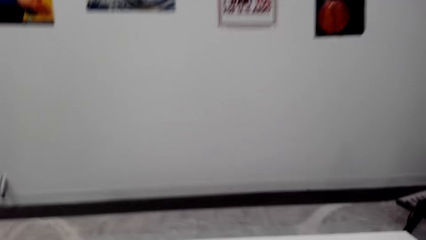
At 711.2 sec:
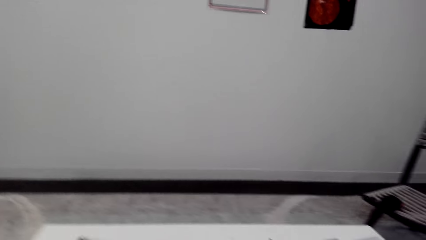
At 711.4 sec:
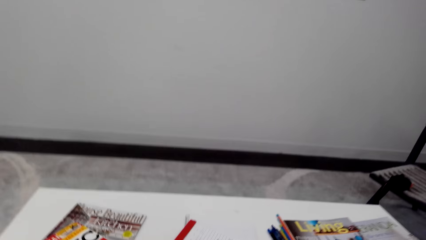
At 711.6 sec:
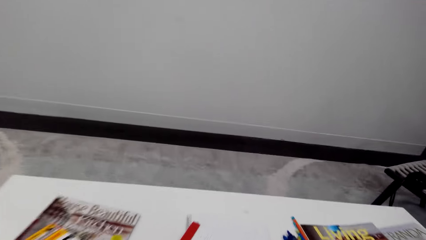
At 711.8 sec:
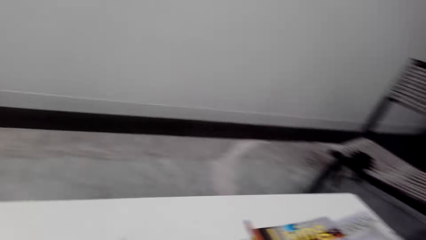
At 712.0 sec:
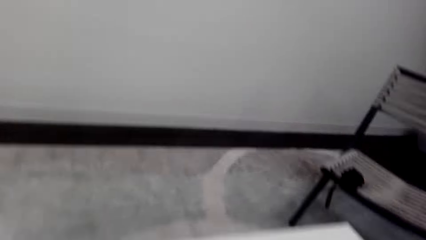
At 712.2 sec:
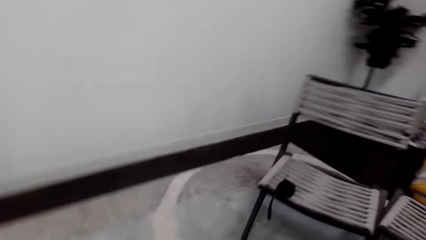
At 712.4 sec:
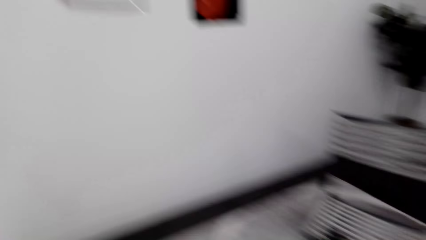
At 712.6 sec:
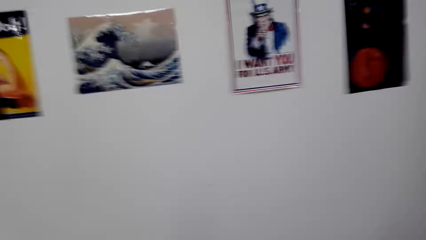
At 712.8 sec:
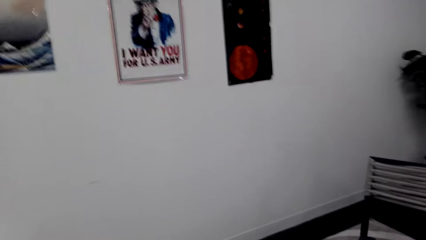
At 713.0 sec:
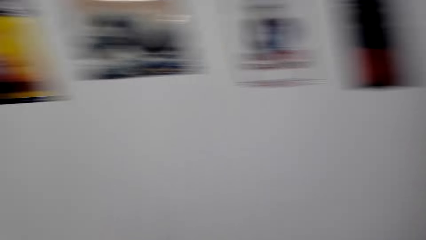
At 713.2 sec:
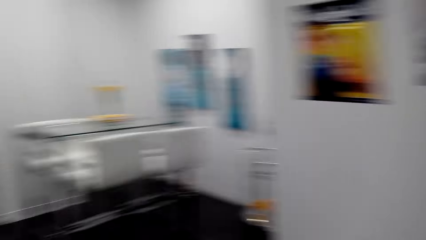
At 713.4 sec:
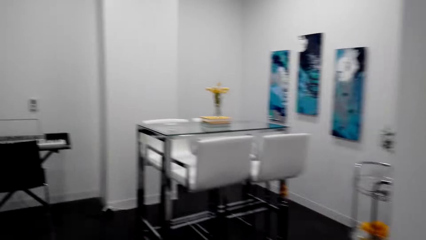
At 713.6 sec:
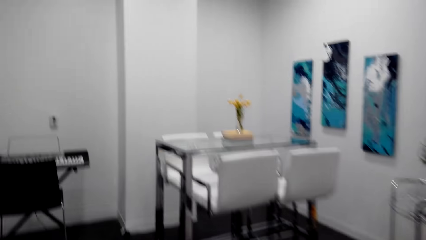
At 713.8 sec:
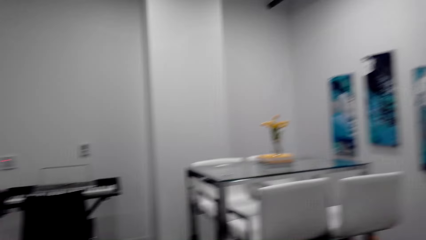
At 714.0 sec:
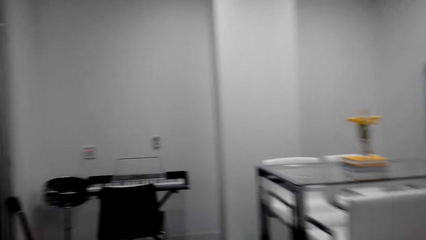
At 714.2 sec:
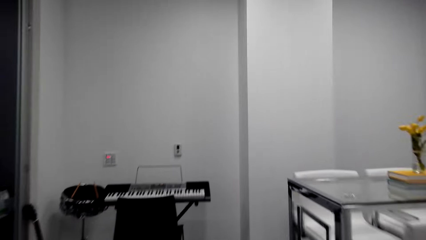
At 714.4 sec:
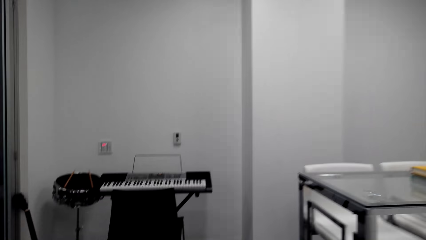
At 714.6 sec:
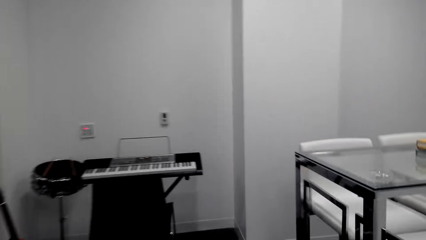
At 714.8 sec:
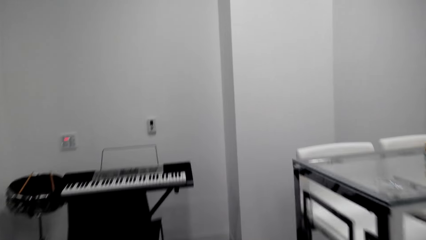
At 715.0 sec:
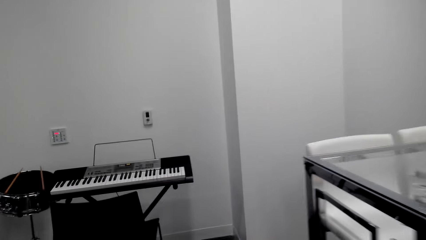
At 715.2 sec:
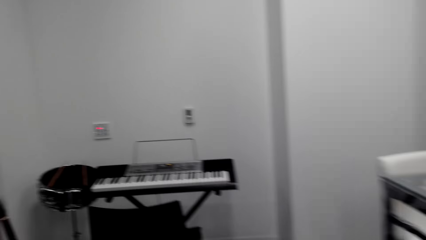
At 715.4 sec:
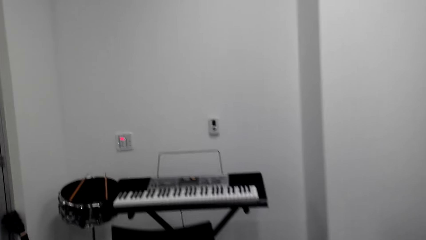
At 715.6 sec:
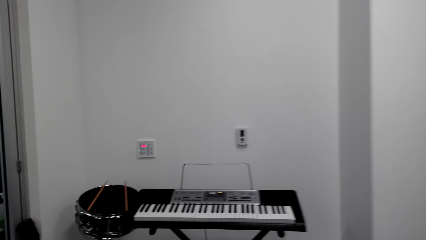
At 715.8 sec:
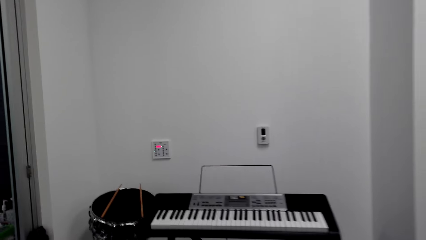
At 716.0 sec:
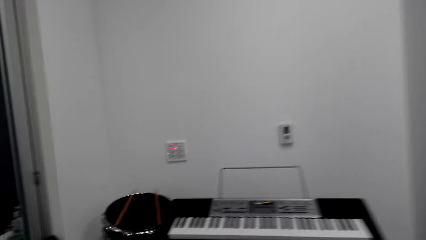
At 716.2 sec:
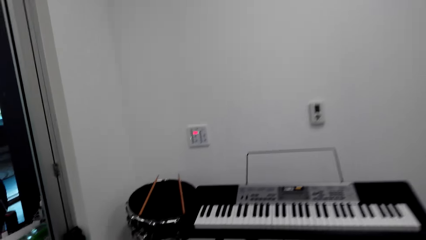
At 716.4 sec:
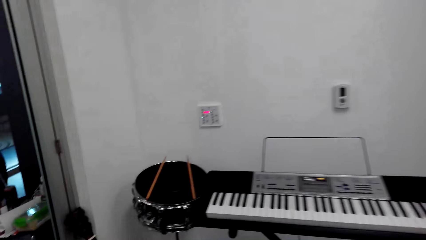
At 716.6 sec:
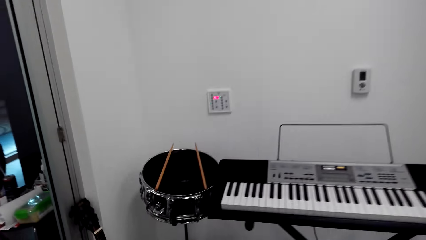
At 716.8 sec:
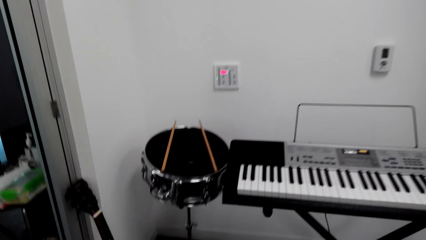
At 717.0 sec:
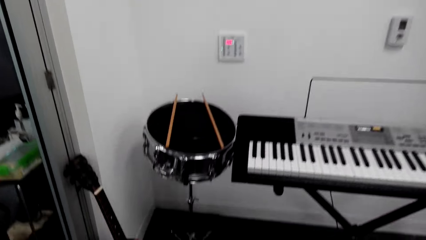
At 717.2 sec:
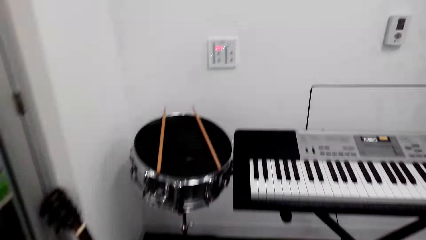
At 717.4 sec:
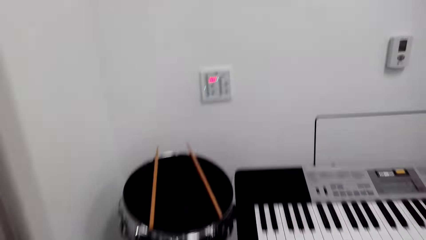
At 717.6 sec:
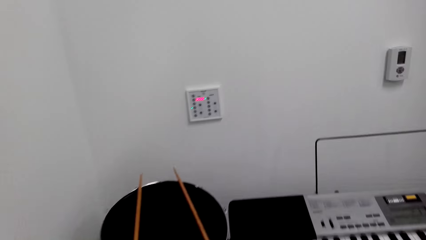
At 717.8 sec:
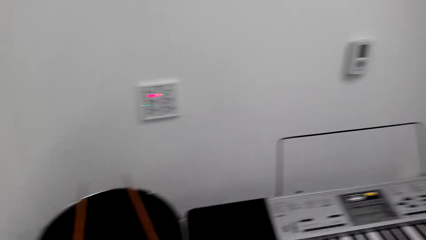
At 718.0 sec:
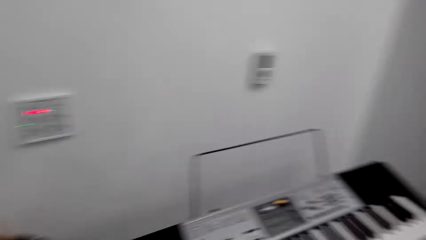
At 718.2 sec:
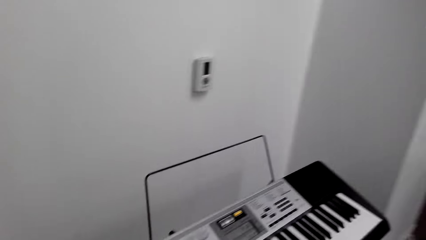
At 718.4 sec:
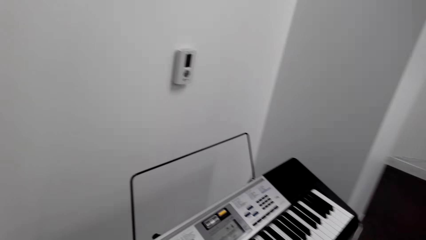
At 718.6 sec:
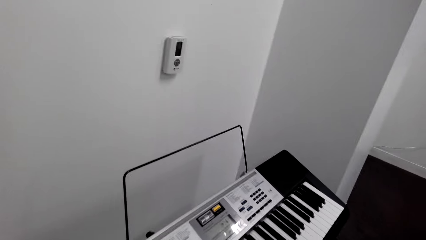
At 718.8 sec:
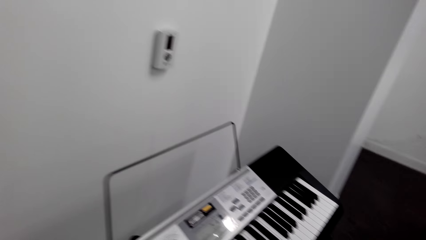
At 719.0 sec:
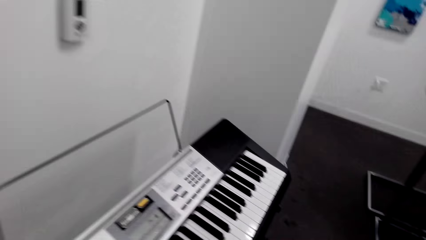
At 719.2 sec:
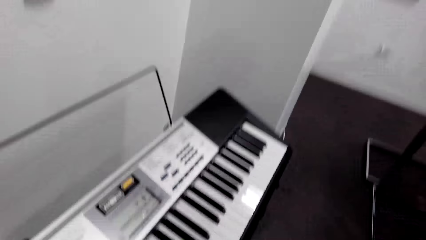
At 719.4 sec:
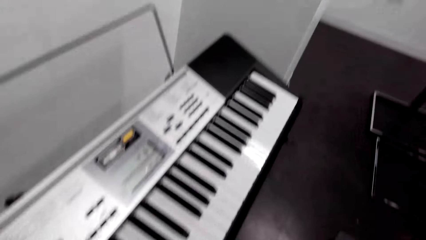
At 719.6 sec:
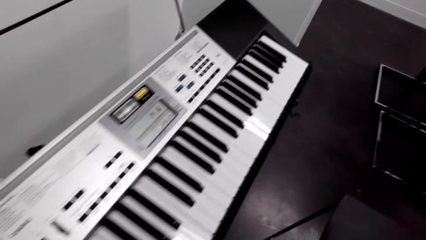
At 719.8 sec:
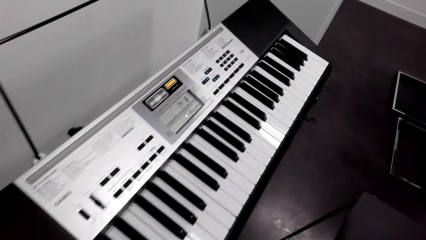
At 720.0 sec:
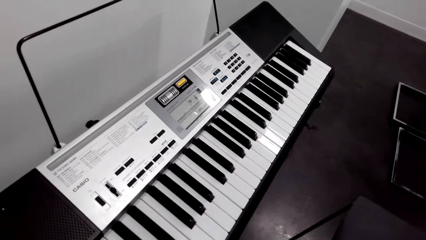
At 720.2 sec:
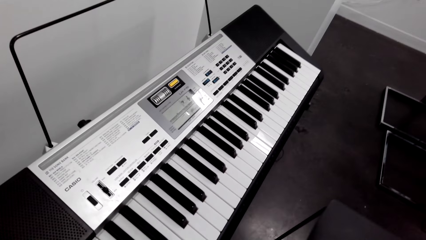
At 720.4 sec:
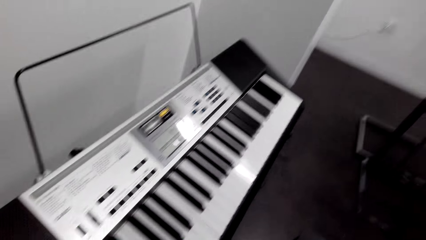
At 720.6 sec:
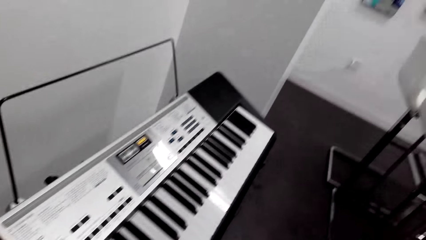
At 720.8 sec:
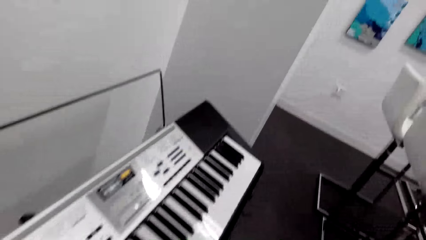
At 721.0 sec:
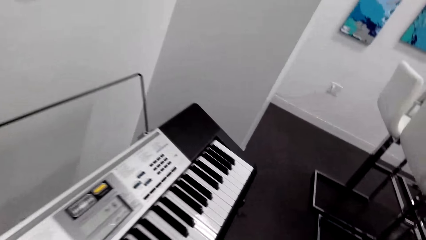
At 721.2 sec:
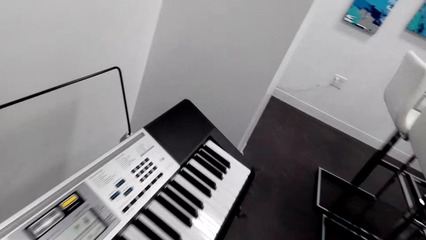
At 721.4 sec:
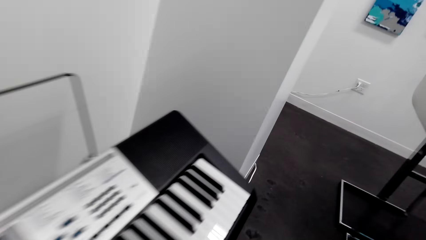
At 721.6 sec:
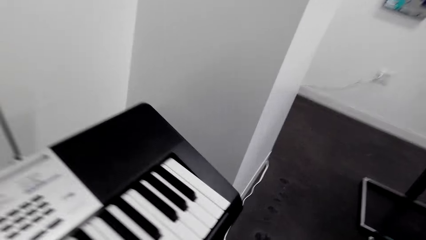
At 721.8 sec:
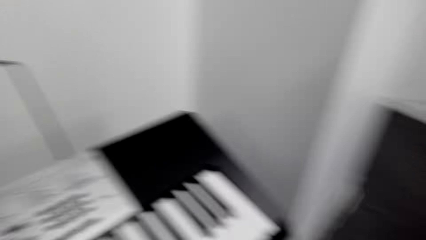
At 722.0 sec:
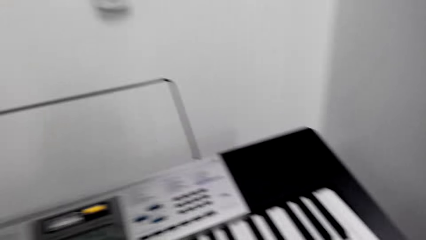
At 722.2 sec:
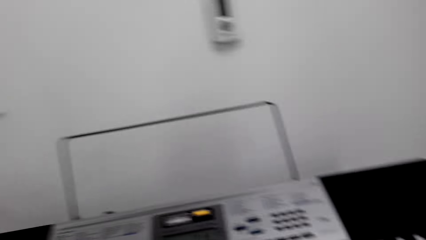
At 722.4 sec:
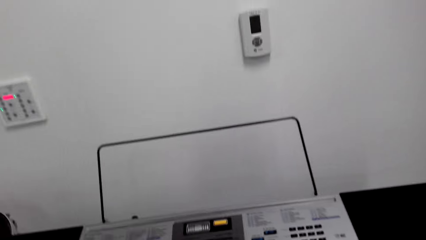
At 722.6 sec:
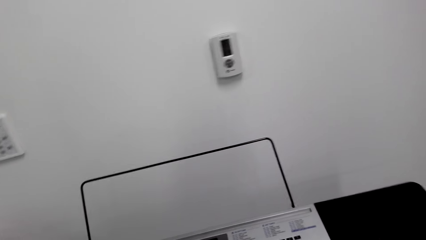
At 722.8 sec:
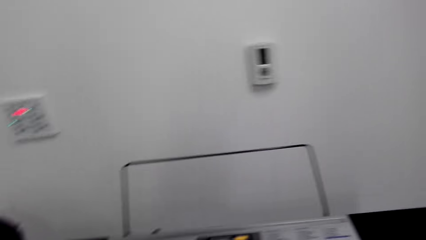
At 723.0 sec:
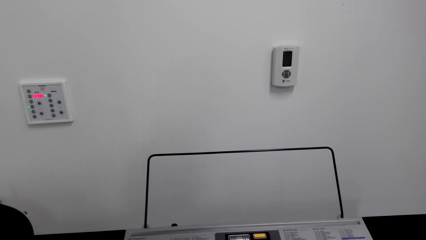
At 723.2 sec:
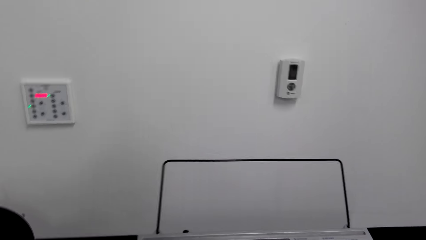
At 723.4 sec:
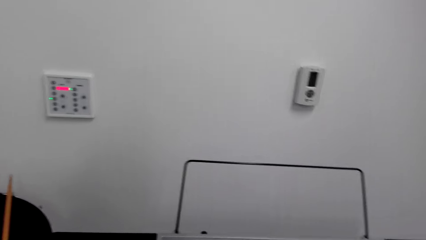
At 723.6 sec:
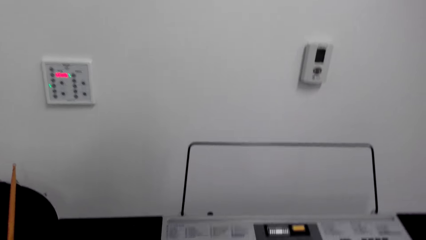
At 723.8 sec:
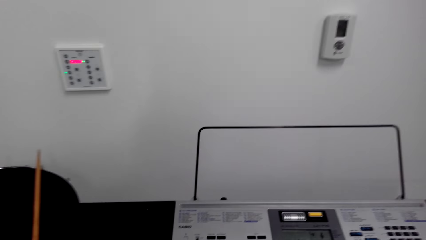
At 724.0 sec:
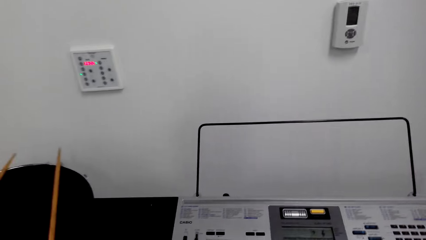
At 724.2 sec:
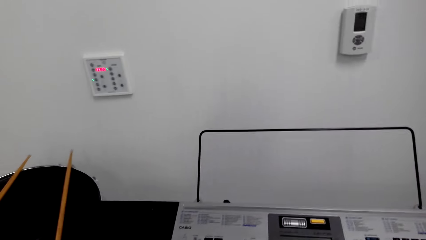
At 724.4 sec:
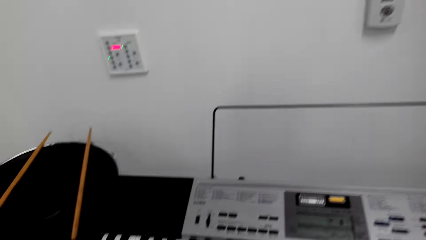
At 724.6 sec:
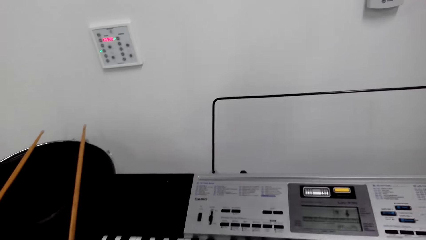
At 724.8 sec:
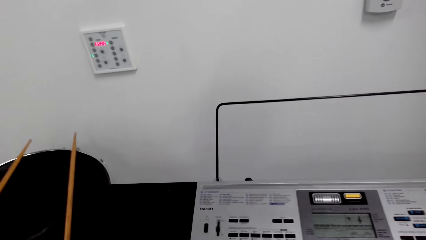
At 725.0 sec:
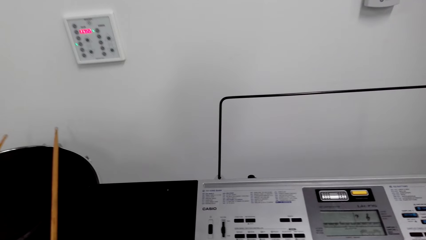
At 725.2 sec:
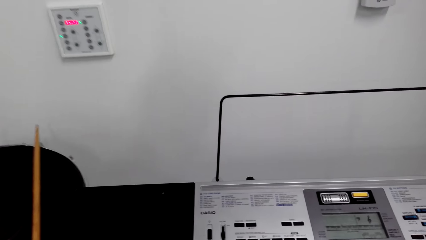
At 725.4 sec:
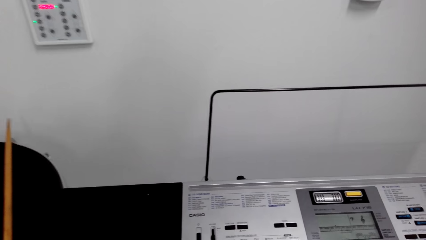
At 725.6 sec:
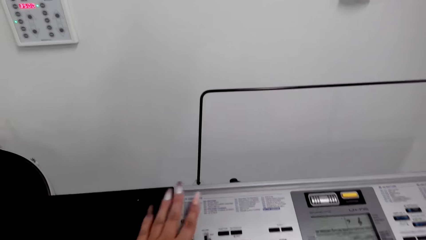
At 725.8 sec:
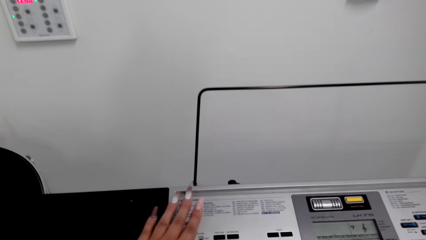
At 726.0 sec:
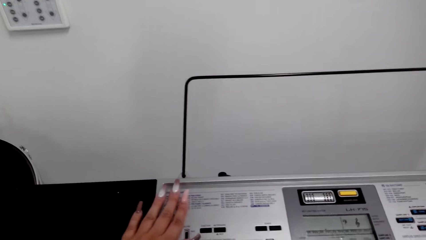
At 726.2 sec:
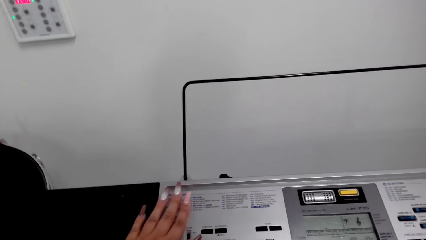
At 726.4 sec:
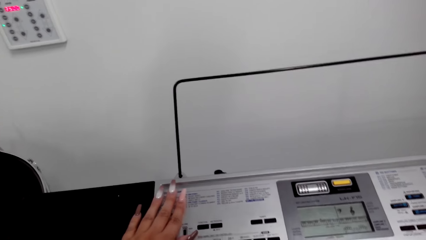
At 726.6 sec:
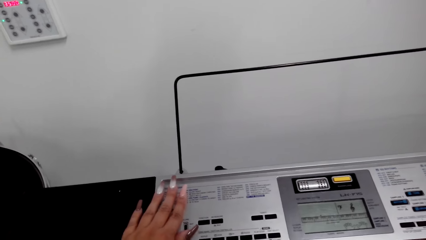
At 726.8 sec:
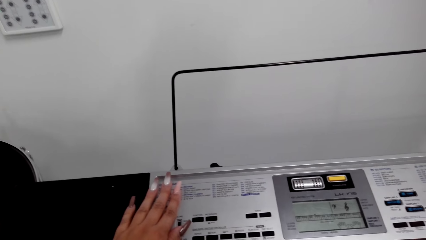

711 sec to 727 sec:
The camera wearer walks around the house. They move towards the piano. They move a chair to sit. They touch the keyboard buttons. They set the piano keys.
